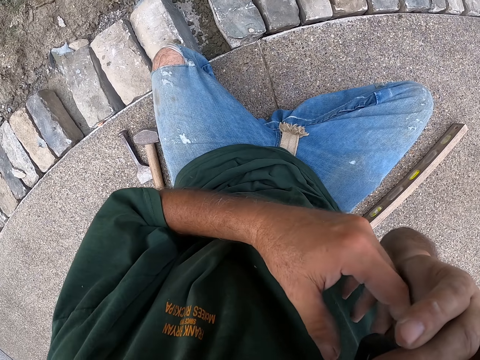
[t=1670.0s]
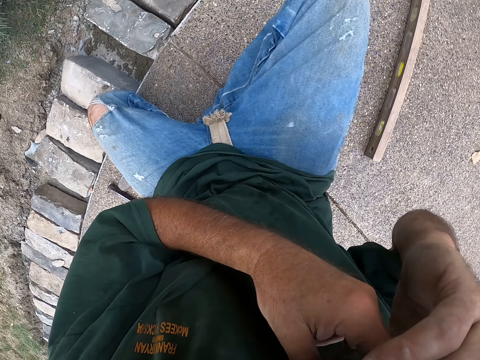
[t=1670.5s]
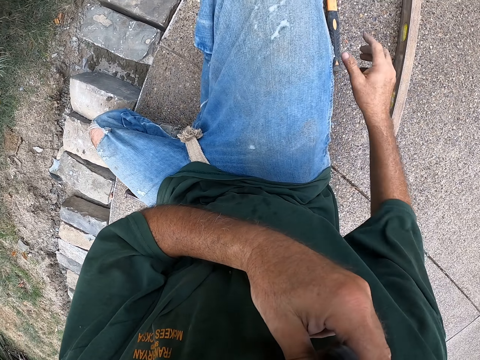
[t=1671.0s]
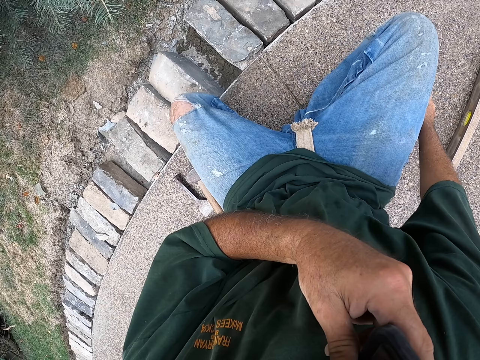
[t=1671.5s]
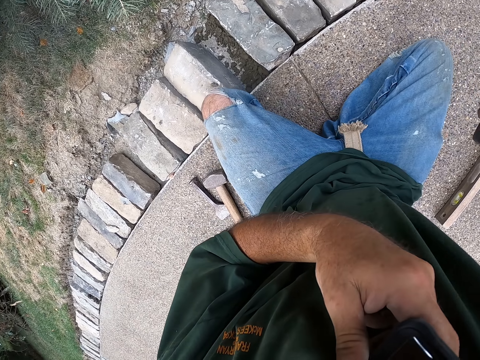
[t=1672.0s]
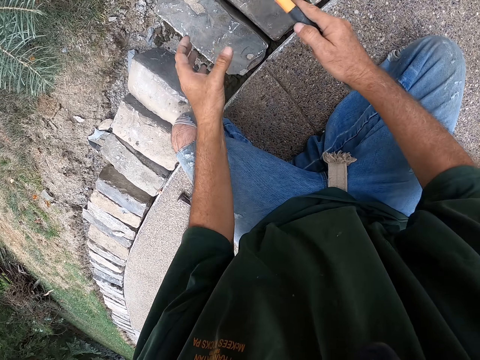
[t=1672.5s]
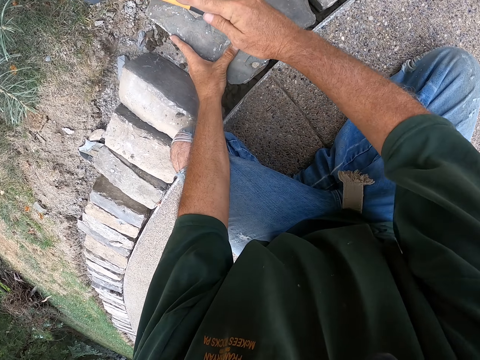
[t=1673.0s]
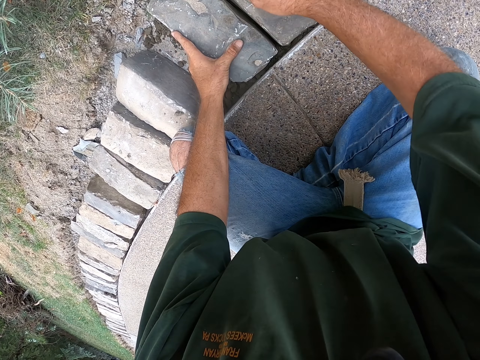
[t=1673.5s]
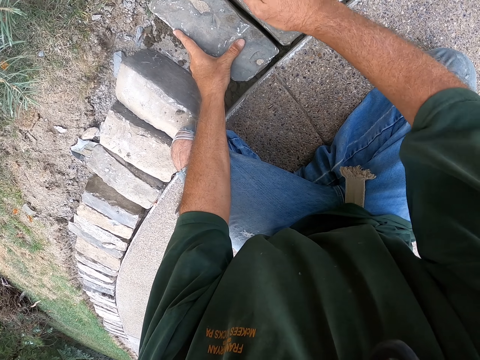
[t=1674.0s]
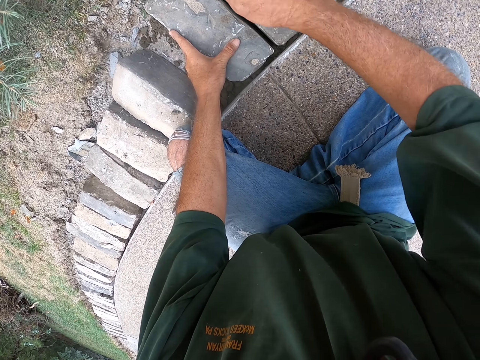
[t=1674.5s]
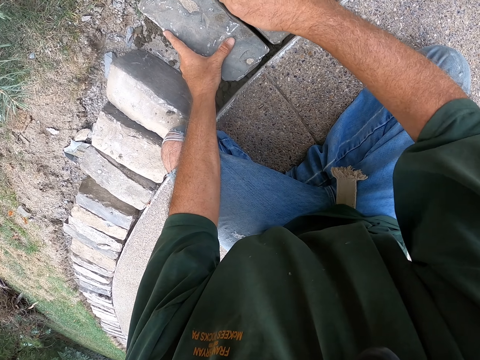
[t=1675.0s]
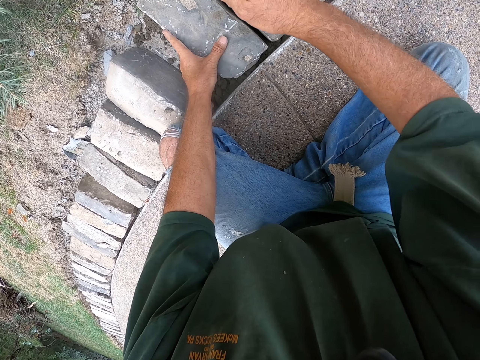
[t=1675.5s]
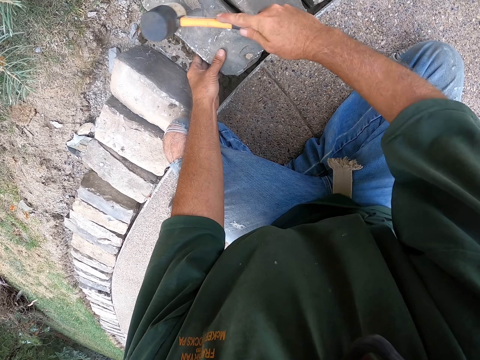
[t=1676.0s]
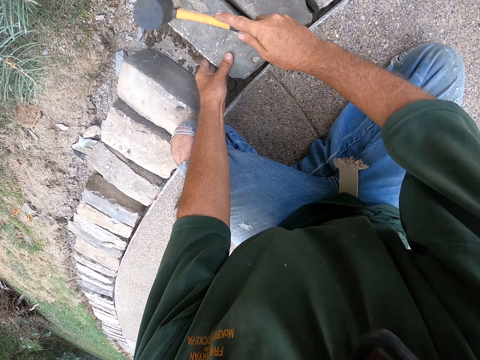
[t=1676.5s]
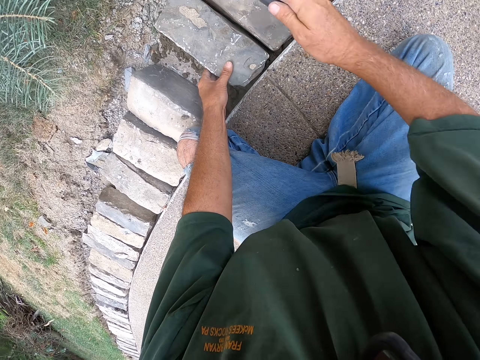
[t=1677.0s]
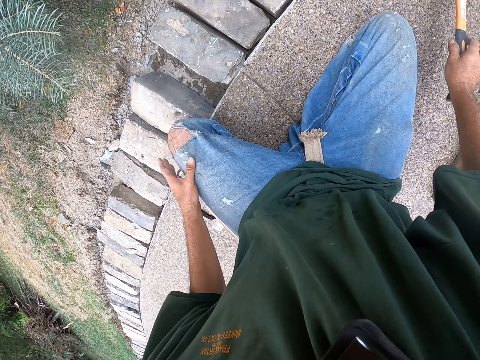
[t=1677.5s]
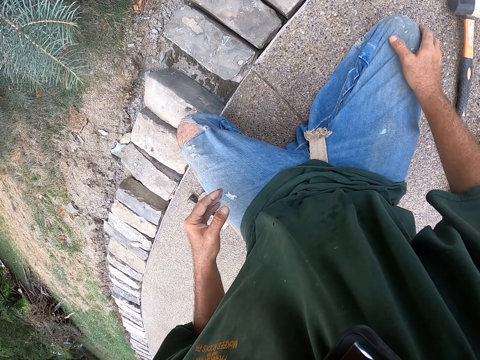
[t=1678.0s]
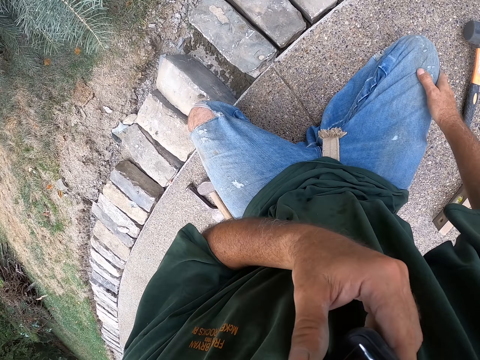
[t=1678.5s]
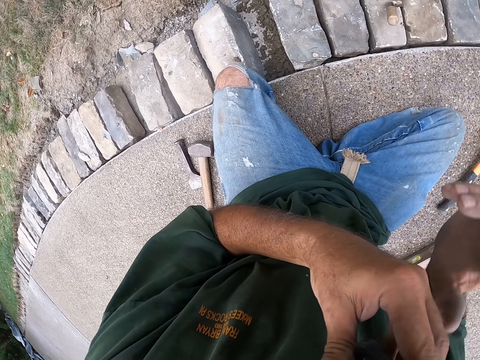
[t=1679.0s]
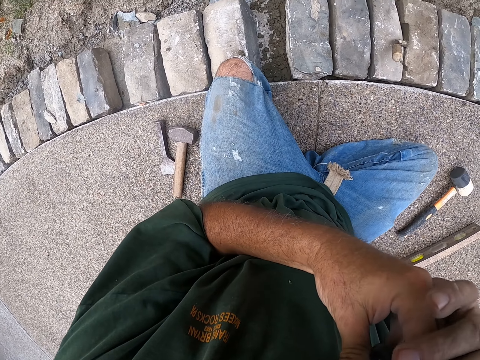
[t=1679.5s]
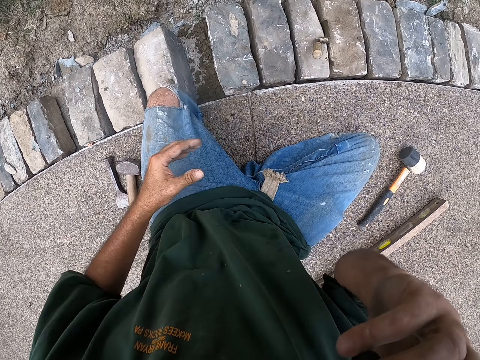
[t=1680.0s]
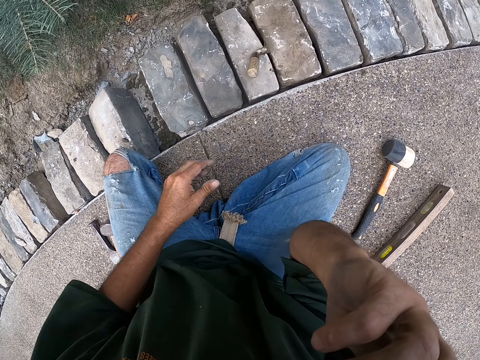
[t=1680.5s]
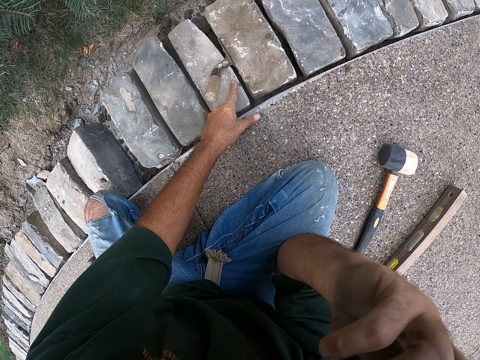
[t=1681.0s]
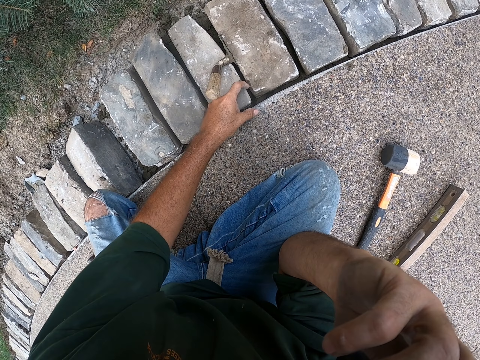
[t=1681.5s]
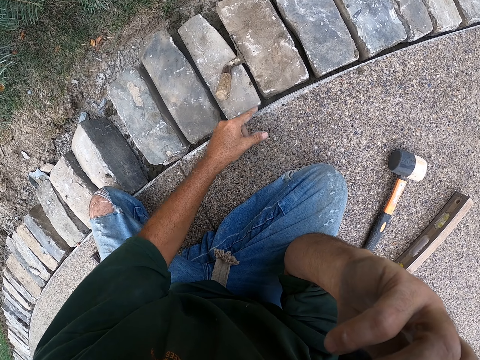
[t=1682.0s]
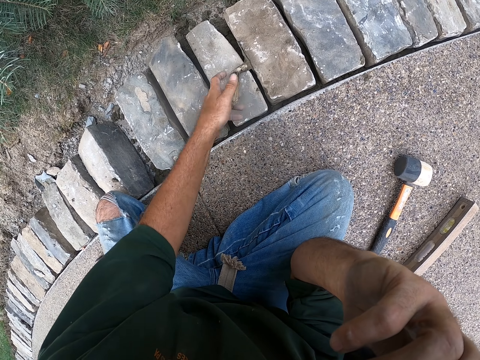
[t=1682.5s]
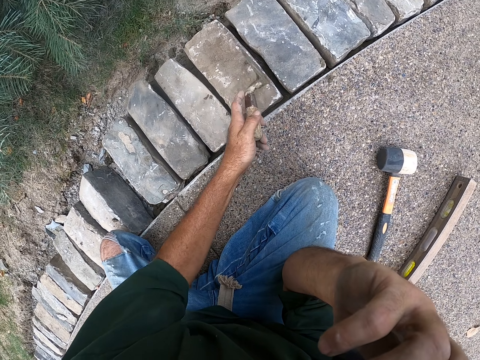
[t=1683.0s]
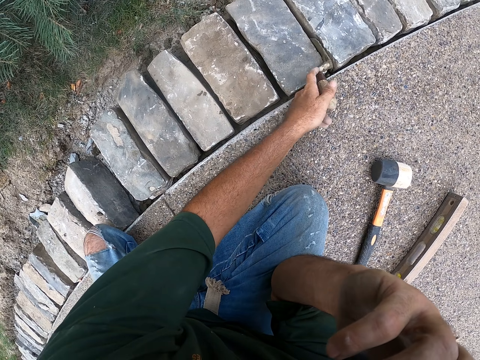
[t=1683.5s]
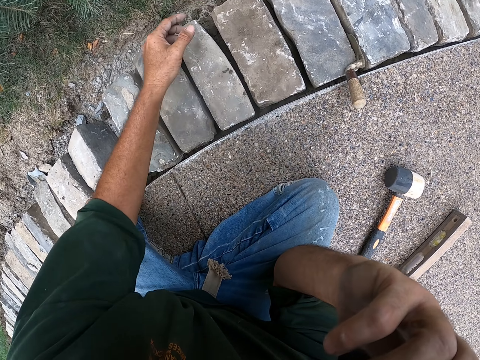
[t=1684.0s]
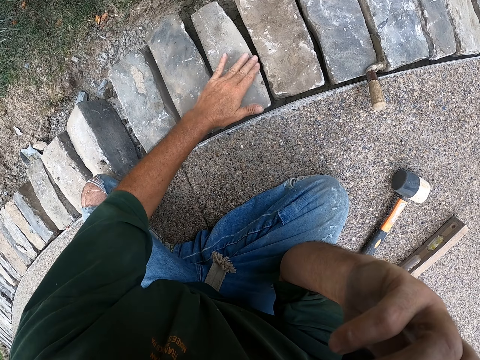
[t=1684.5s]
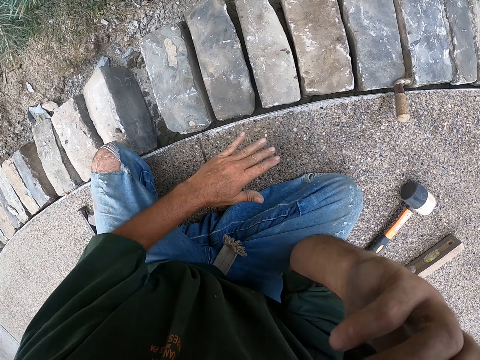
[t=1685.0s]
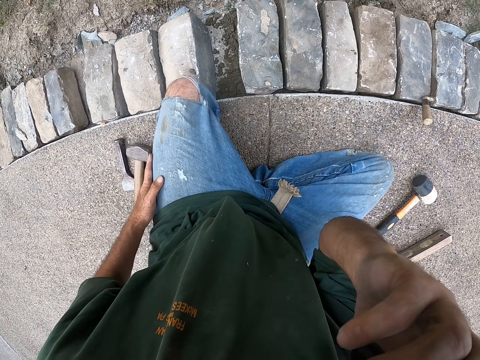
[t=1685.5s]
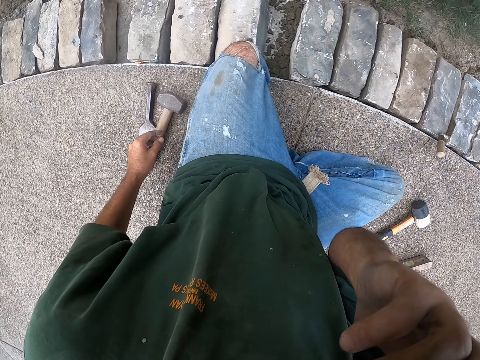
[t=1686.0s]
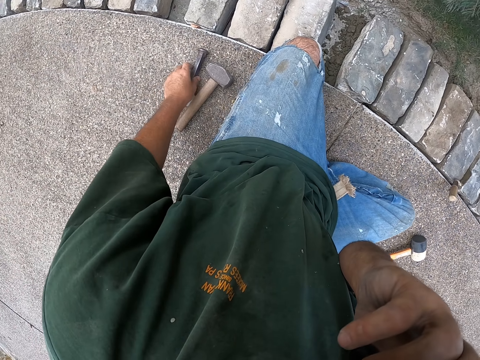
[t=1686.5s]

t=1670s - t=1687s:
The camera wearer lifts his hand. He holds a phone with the other hand. He puts down his hand. He holds the hammer. He picks up the hammer. He hits a brick with the hammer. He puts down the hammer. He lifts his hand. He lifts his hand again. He puts down his hand. He holds the phone with his hand. He touches the brick. He wipes a surface with his finger. He holds the trowel. He moves a scooper. He puts down the trowel. He wipes the brick.

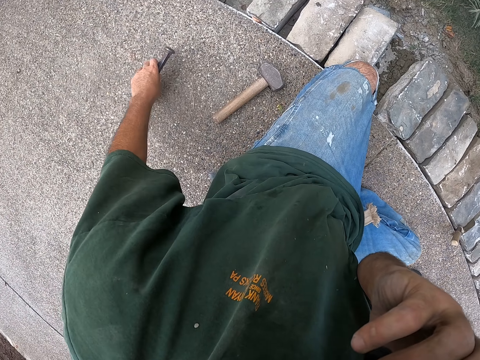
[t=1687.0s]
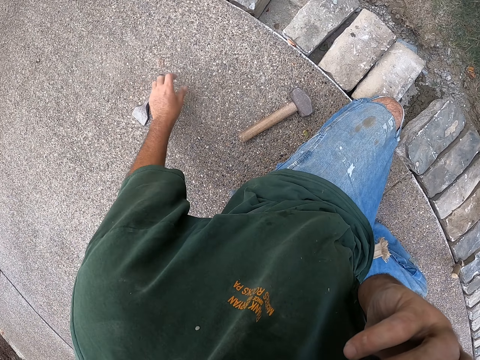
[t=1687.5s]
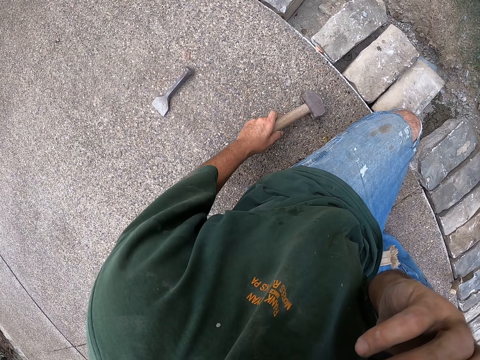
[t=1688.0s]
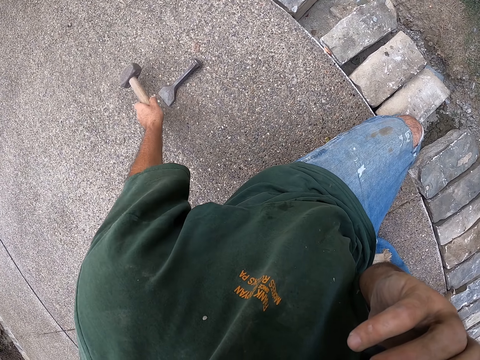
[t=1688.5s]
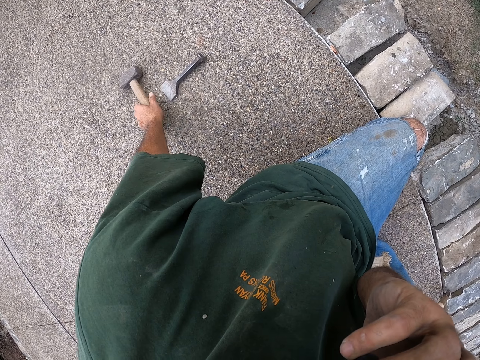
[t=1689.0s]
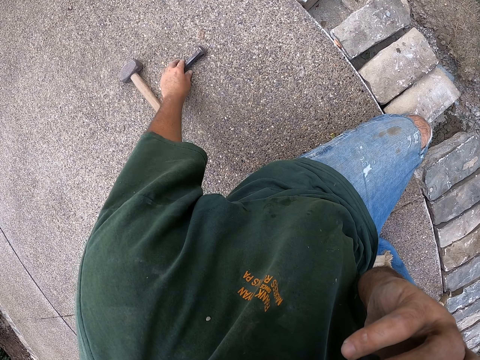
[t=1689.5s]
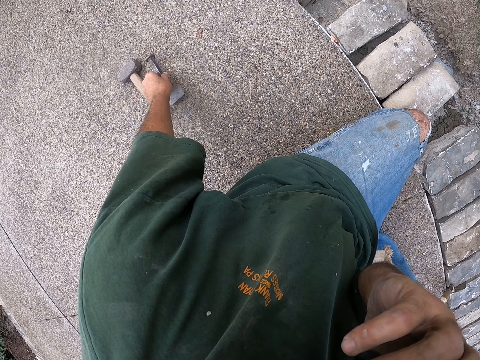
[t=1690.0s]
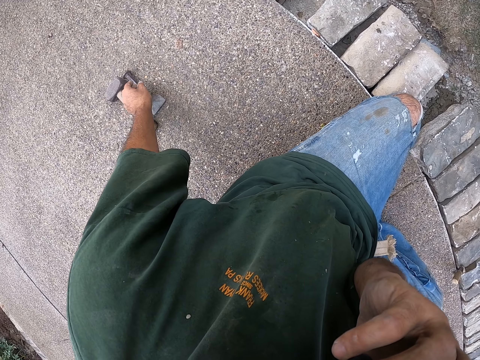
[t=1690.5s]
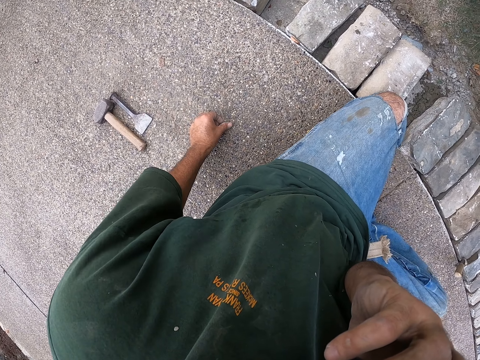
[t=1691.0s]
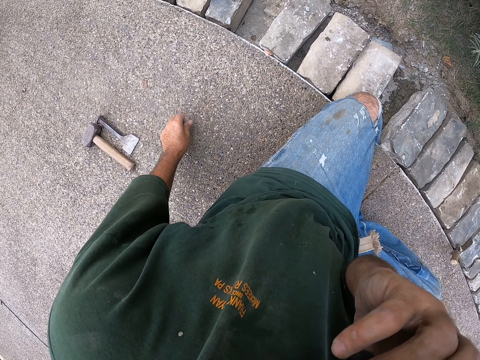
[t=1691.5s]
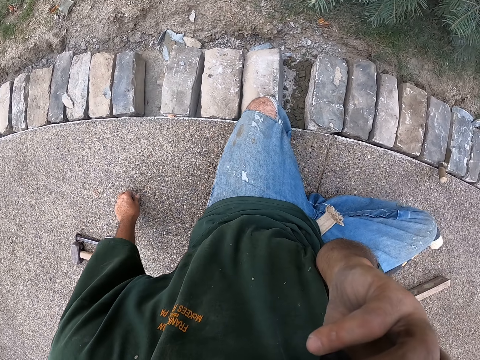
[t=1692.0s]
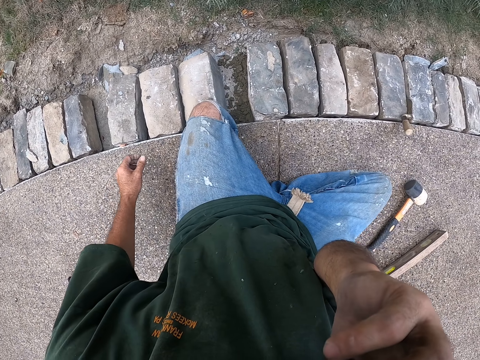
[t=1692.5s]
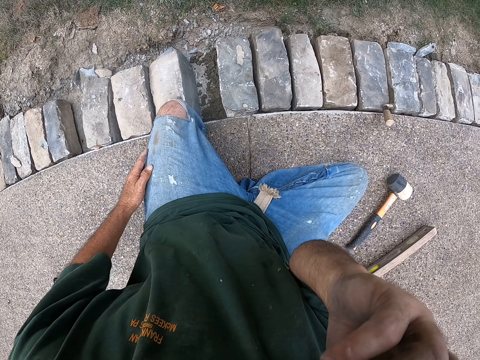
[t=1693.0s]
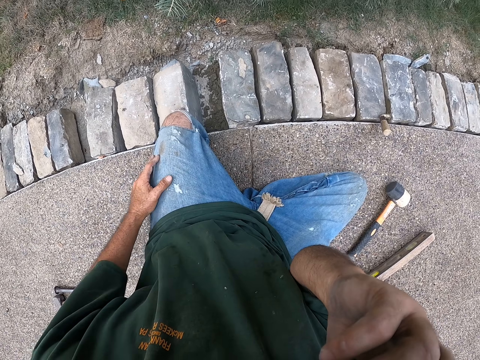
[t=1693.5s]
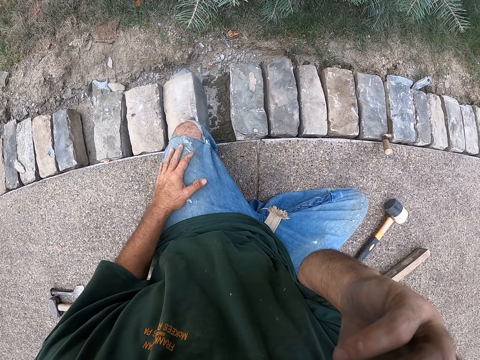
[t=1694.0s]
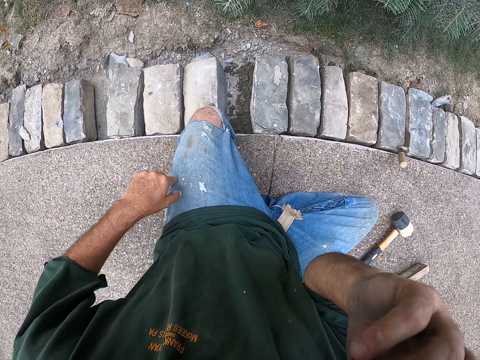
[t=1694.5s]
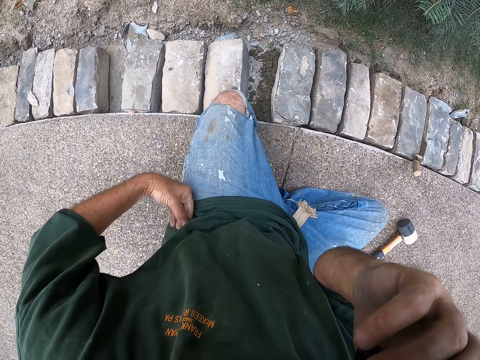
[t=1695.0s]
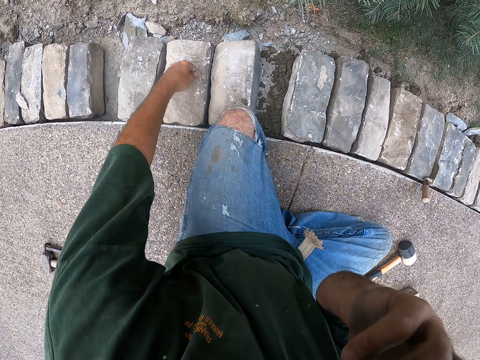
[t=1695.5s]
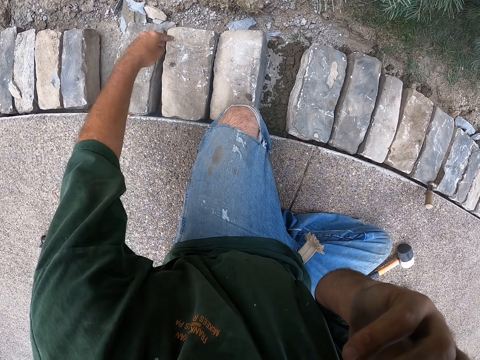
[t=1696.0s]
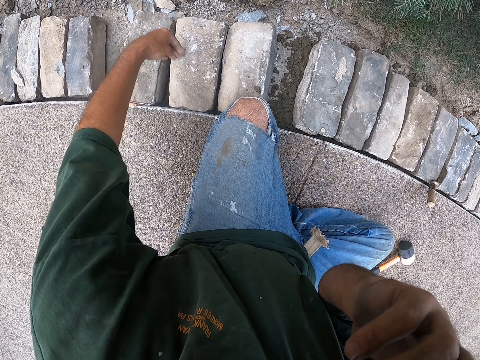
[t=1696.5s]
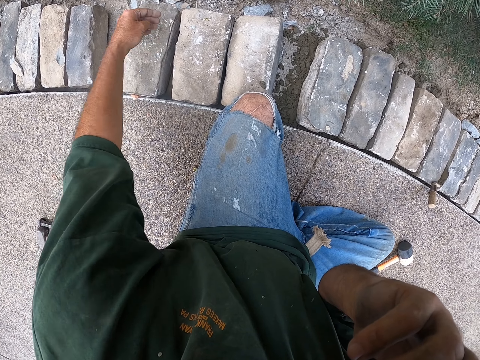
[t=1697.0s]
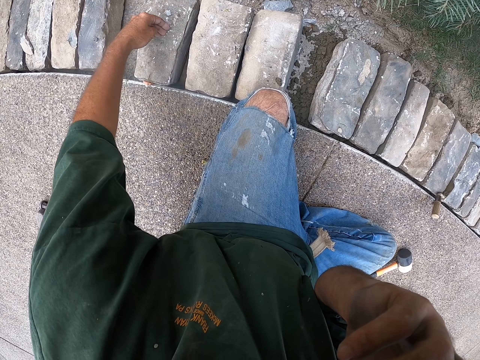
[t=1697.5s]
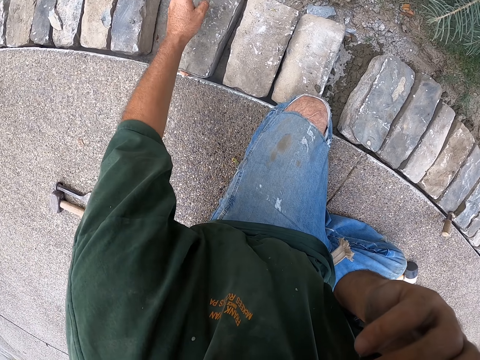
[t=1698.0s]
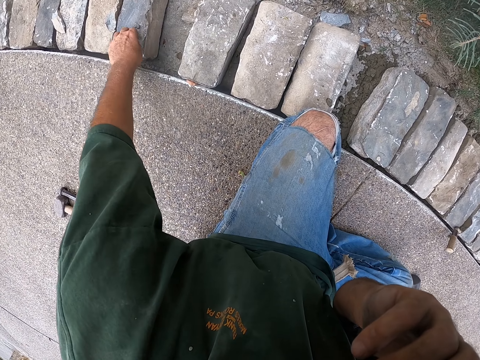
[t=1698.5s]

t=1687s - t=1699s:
The camera wearer moves the chisel. He moves the hammer. He moves the chisel. He puts his hand on his thigh. He gestures with his hand. He wipes his hand on his shirt. He wipes the brick.
